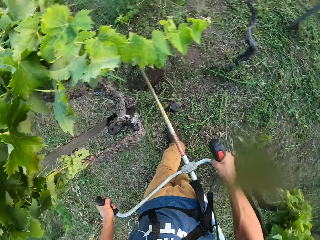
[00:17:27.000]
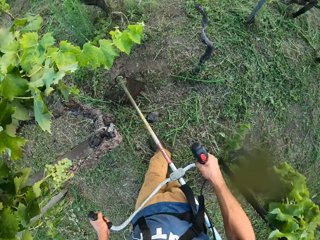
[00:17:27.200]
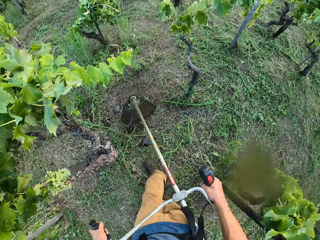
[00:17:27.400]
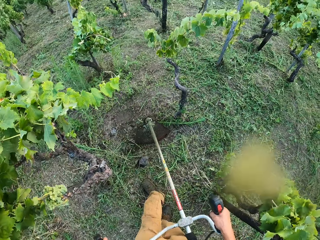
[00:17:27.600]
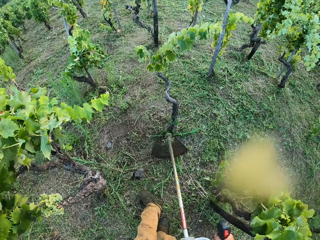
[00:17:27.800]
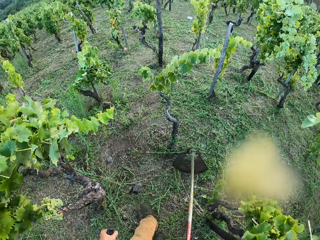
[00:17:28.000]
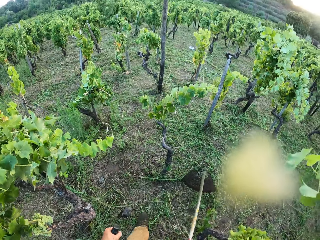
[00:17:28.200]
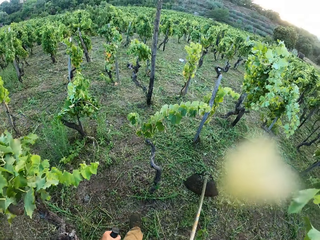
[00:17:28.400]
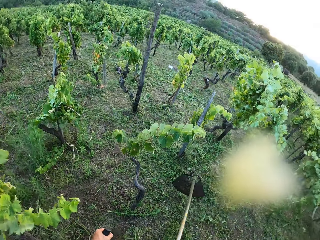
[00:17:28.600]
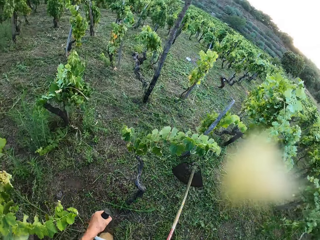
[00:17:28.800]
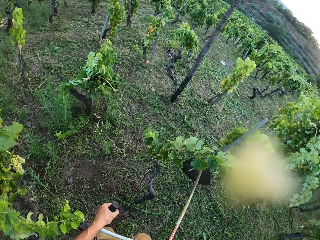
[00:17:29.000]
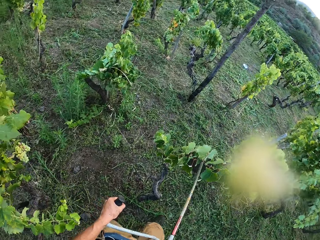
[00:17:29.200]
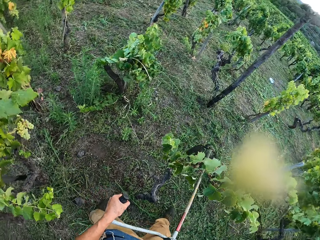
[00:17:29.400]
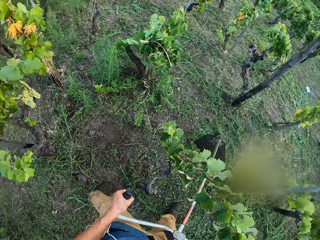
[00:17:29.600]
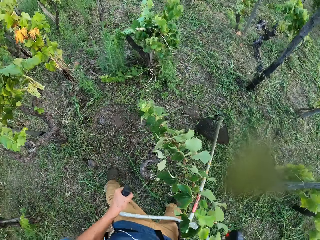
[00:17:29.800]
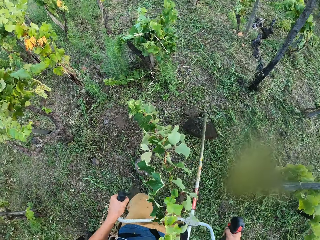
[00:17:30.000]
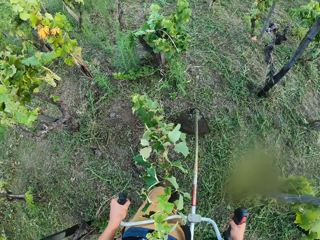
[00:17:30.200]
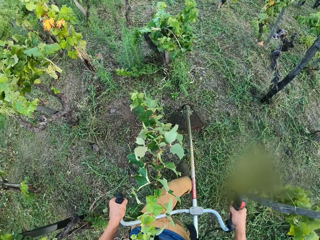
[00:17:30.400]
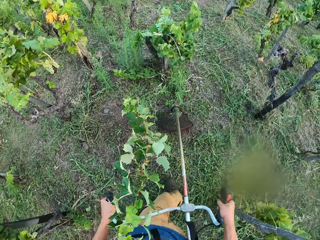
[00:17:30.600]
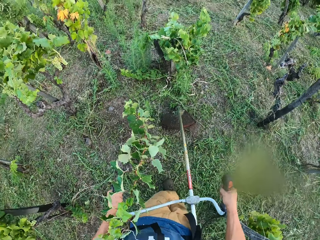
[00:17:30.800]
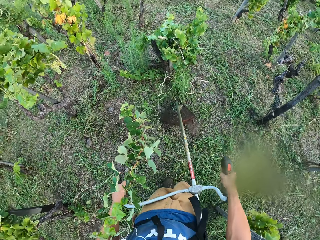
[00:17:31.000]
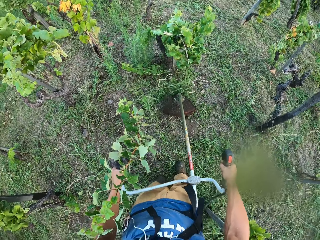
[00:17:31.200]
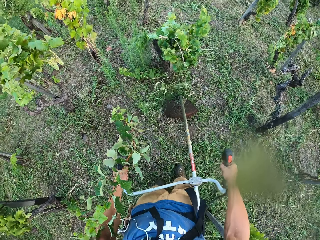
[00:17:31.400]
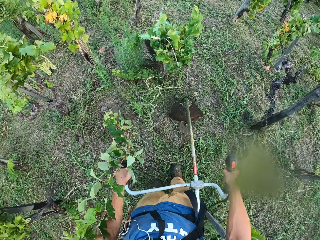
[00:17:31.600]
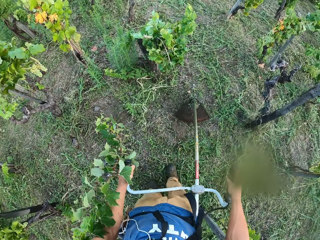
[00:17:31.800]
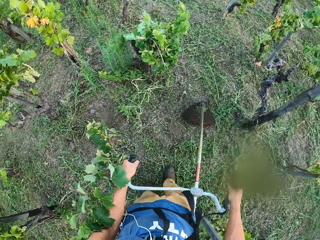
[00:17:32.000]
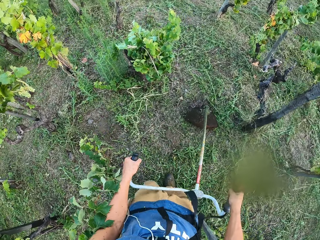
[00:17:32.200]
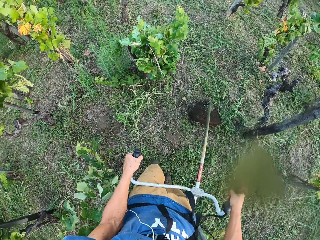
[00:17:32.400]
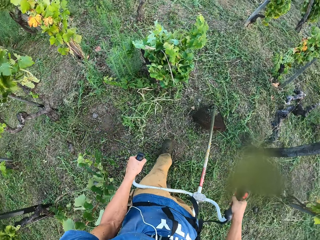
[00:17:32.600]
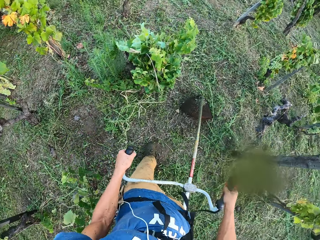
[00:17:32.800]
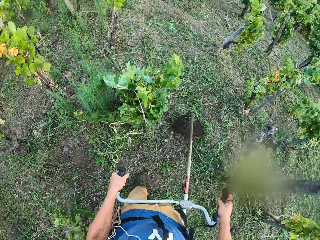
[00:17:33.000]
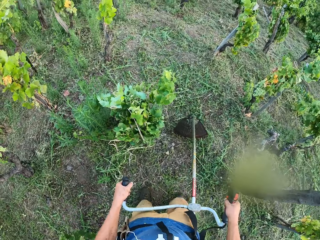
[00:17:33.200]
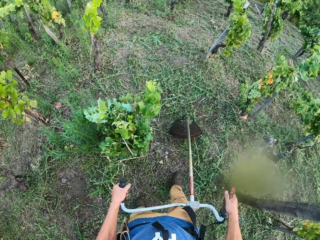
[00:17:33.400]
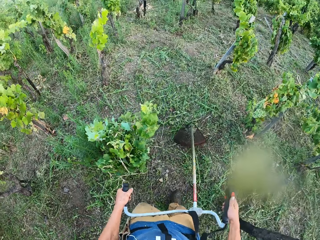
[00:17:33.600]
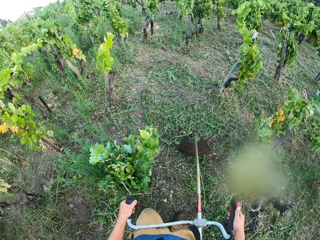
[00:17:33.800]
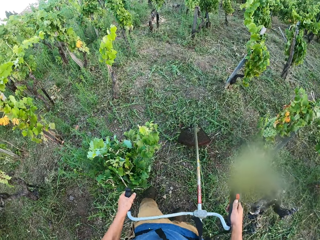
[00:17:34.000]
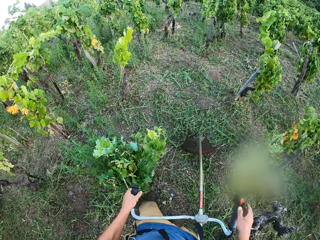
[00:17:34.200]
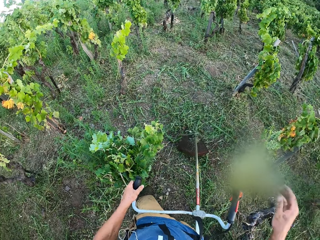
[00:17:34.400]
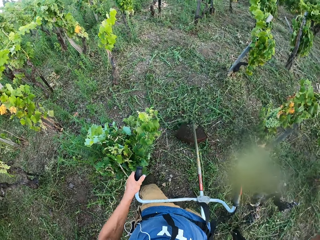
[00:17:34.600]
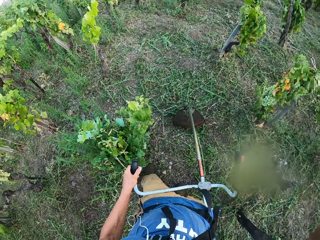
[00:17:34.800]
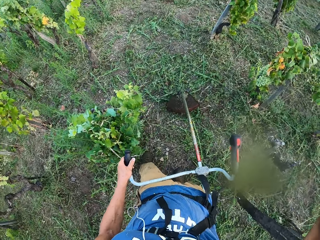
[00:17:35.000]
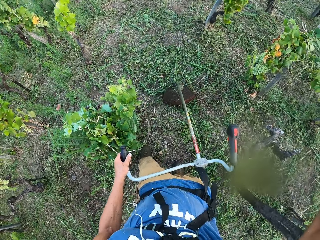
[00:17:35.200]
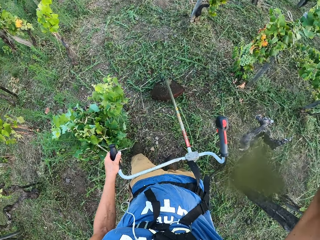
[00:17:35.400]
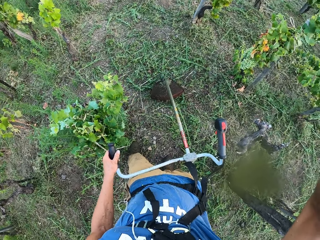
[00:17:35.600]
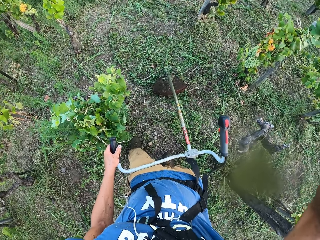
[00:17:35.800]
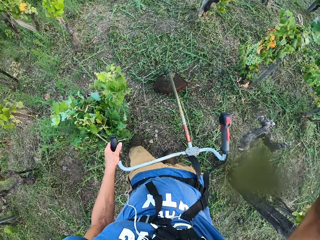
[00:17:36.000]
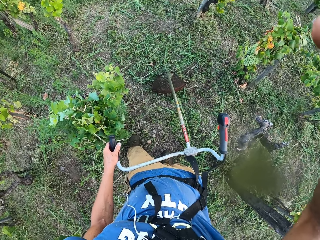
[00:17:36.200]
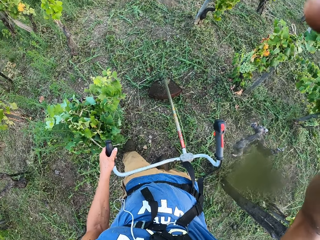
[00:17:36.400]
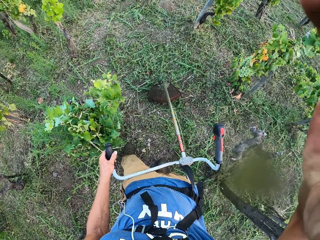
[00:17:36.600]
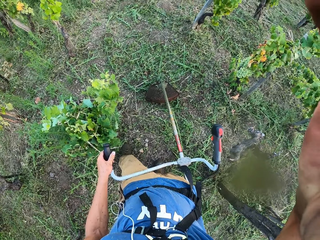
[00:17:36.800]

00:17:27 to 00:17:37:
The camera wearer lifts the brush cutter. He cuts the weeds with the brush cutter. He adjusts his camera. He lifts his right hand towards the camera on his head.
